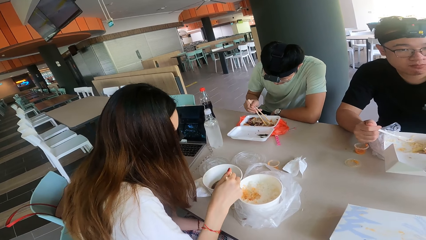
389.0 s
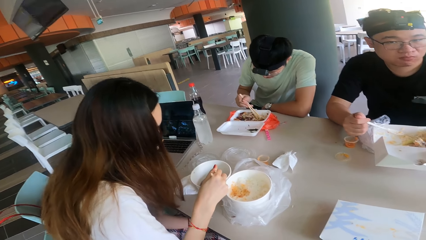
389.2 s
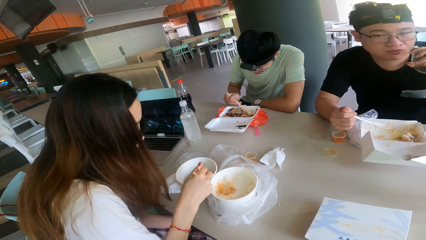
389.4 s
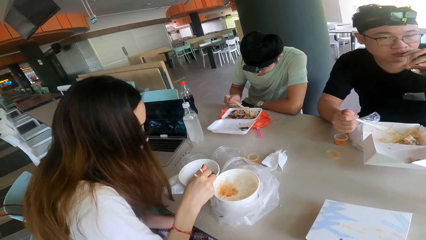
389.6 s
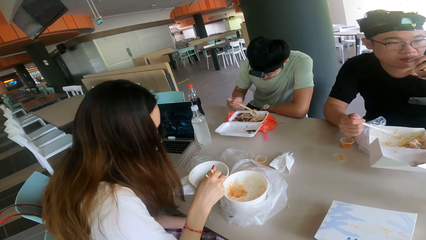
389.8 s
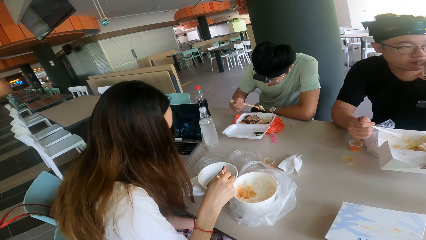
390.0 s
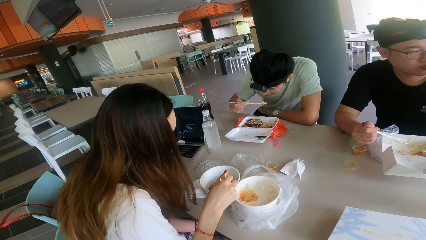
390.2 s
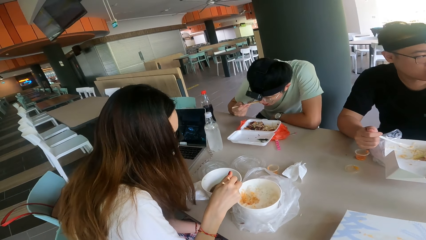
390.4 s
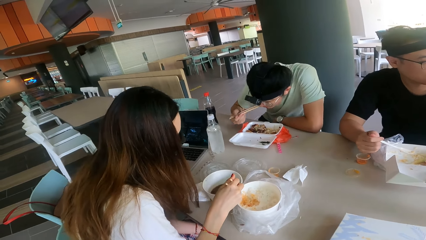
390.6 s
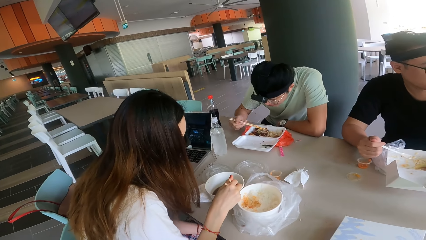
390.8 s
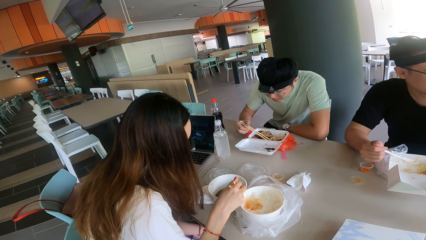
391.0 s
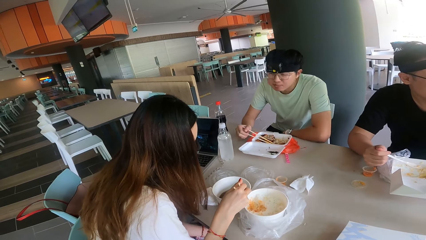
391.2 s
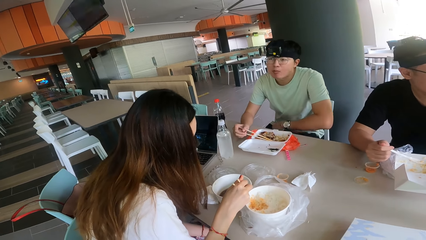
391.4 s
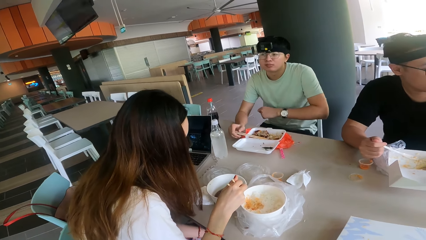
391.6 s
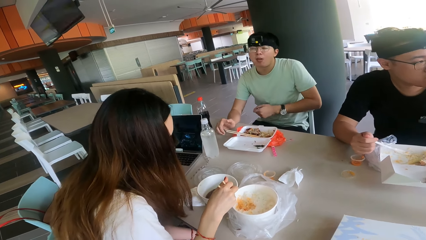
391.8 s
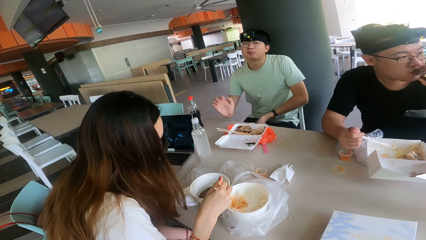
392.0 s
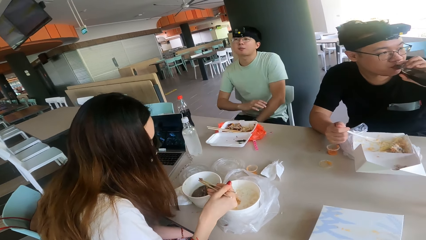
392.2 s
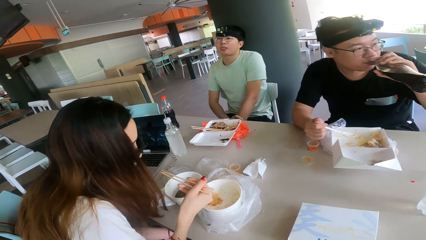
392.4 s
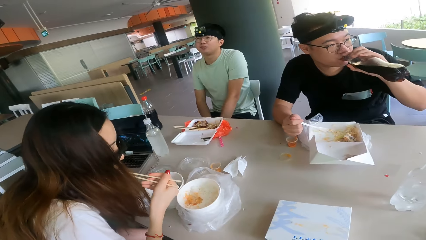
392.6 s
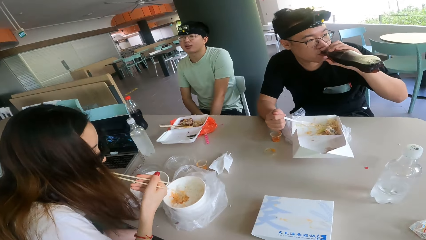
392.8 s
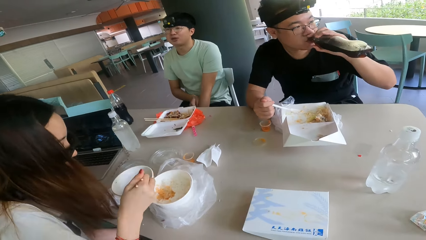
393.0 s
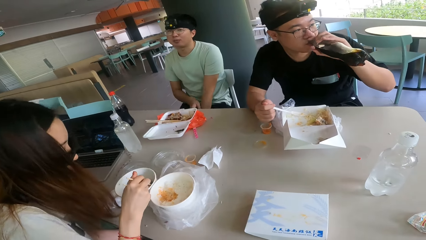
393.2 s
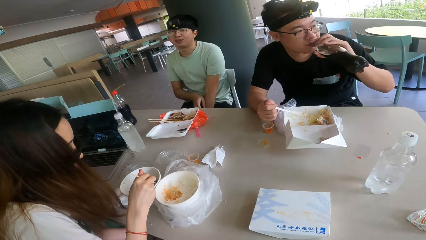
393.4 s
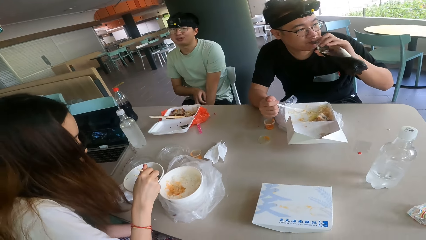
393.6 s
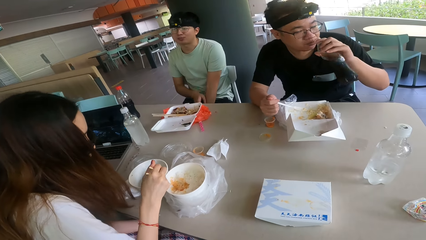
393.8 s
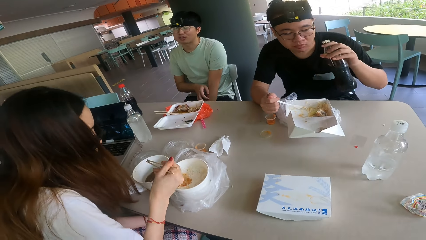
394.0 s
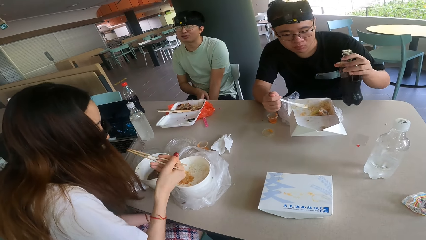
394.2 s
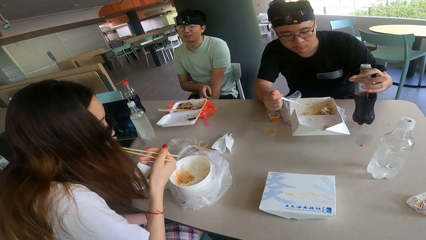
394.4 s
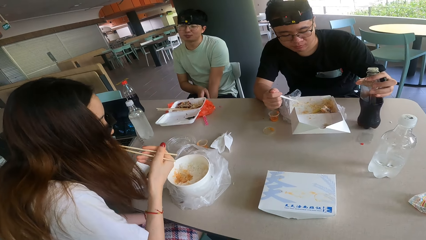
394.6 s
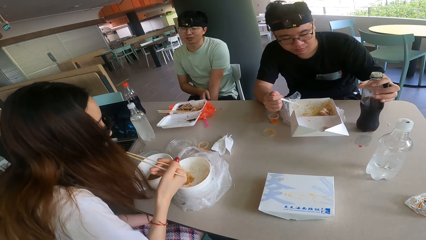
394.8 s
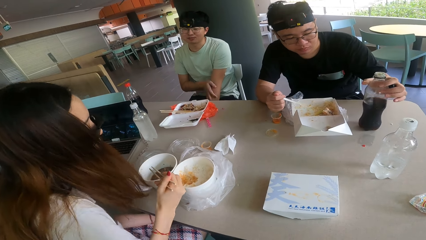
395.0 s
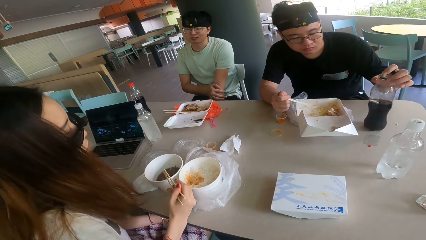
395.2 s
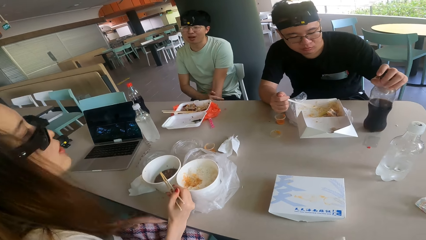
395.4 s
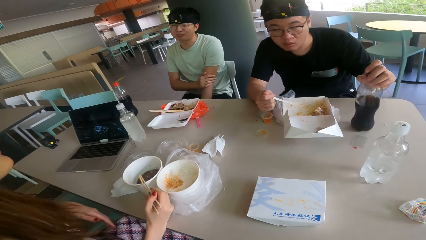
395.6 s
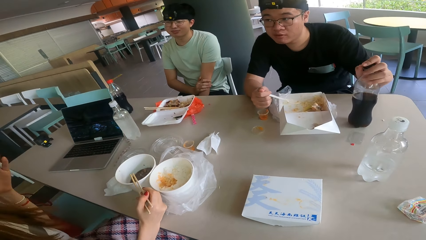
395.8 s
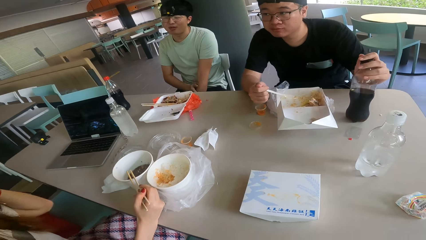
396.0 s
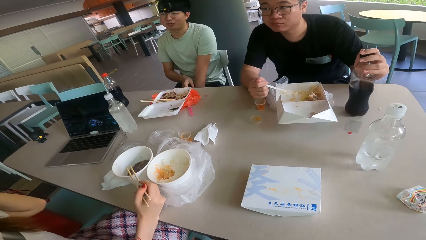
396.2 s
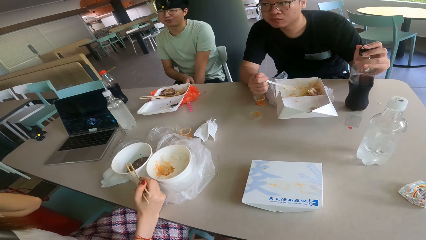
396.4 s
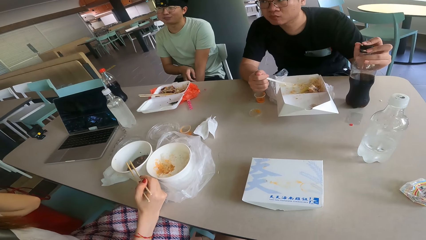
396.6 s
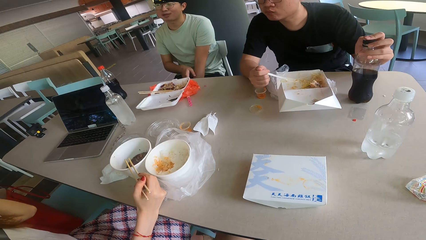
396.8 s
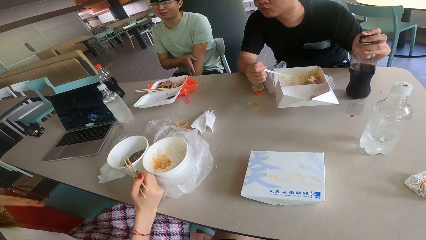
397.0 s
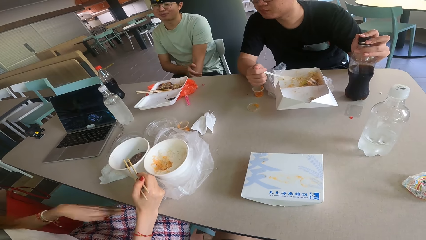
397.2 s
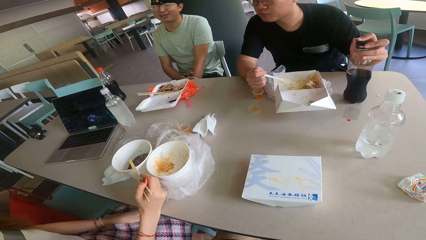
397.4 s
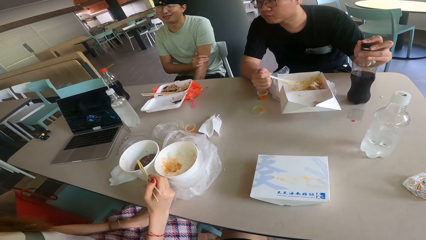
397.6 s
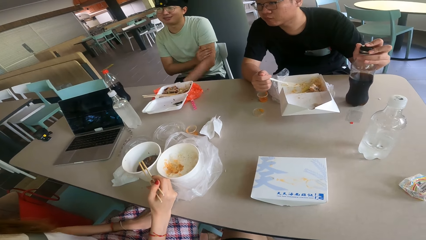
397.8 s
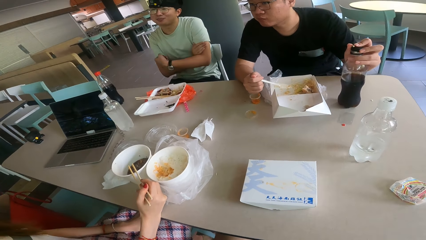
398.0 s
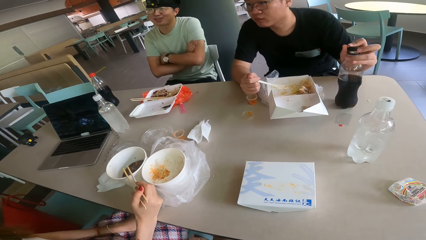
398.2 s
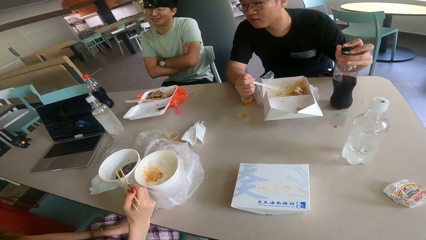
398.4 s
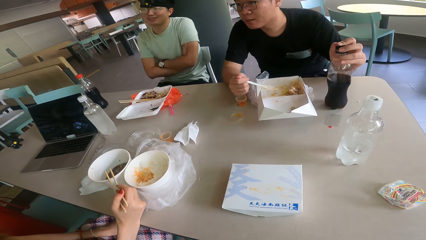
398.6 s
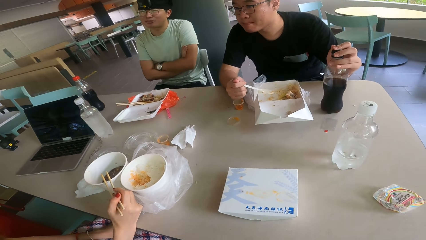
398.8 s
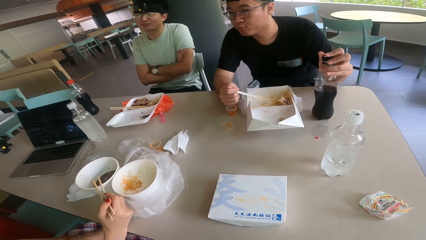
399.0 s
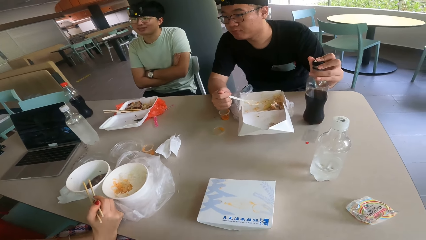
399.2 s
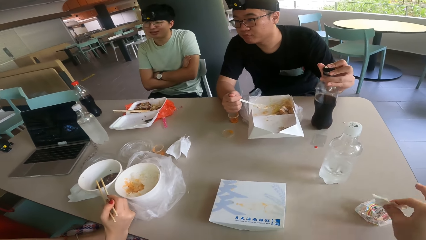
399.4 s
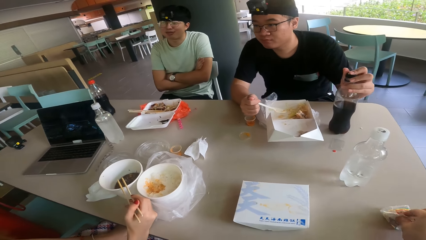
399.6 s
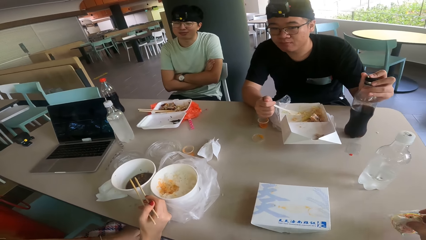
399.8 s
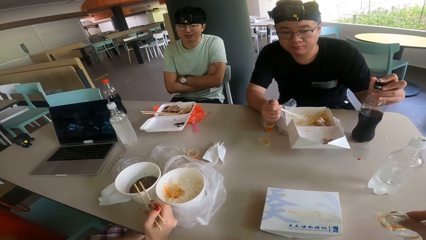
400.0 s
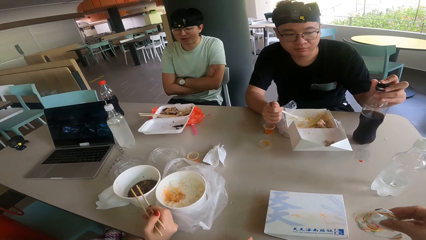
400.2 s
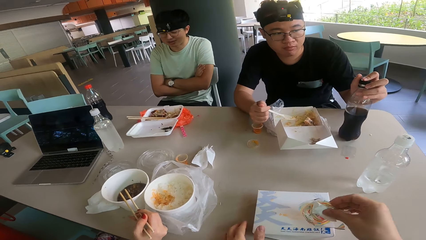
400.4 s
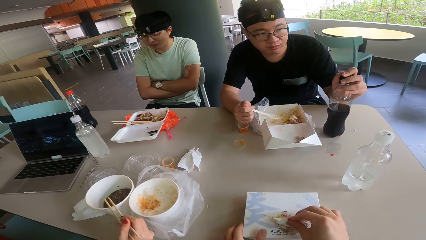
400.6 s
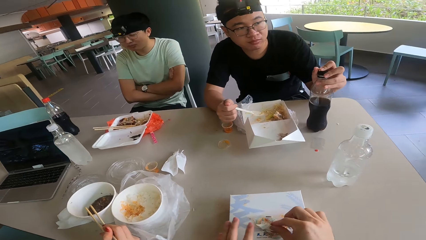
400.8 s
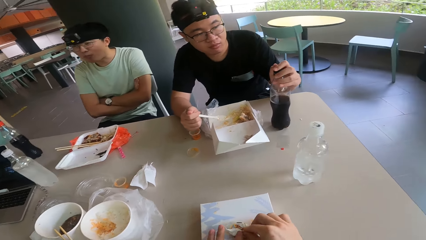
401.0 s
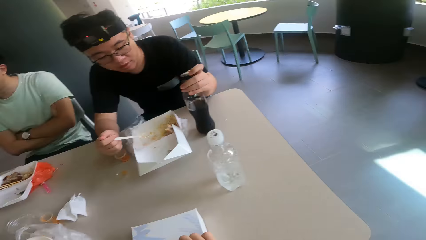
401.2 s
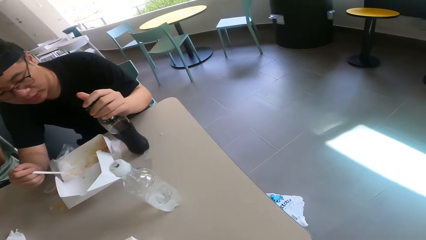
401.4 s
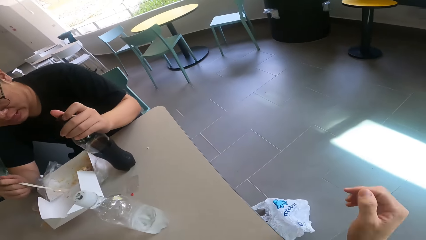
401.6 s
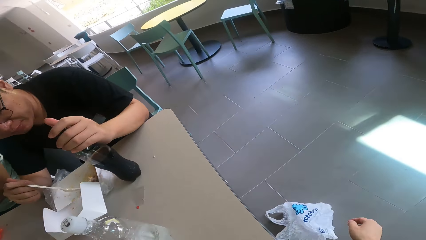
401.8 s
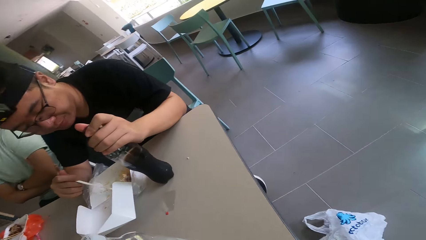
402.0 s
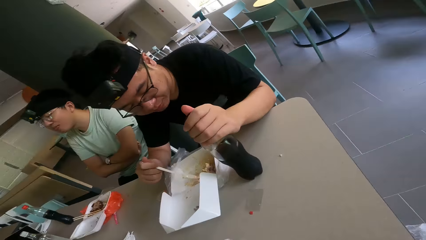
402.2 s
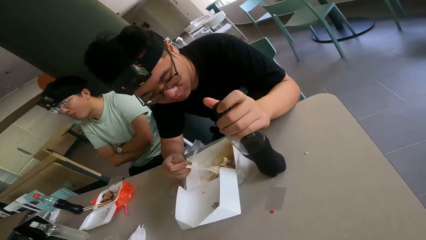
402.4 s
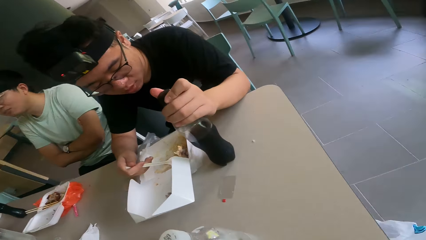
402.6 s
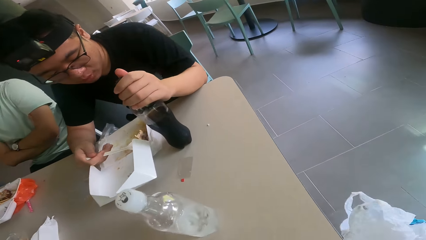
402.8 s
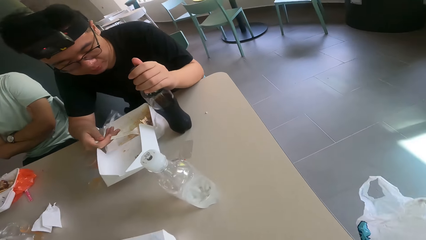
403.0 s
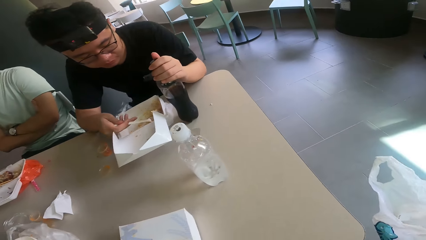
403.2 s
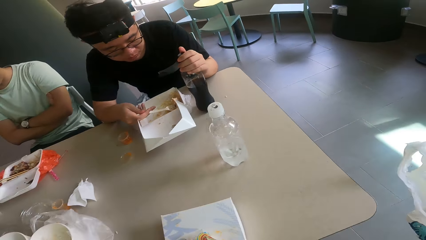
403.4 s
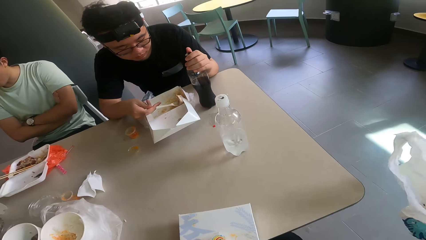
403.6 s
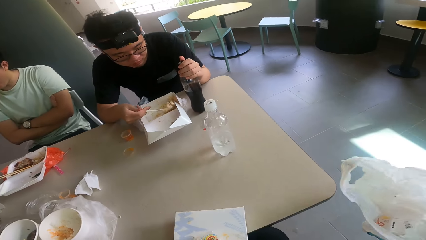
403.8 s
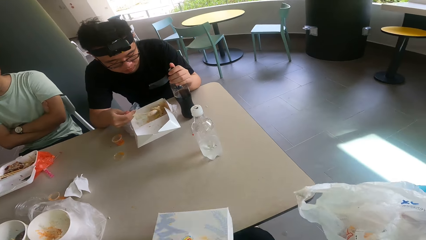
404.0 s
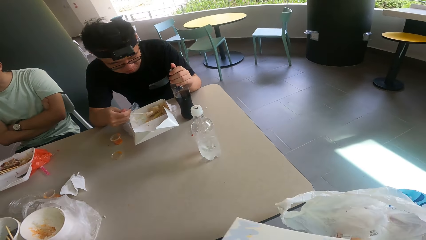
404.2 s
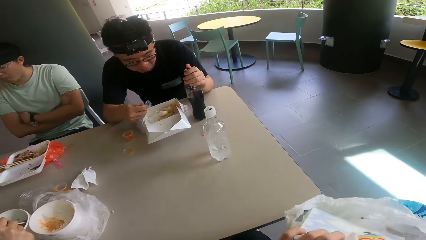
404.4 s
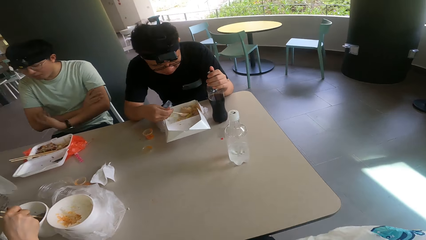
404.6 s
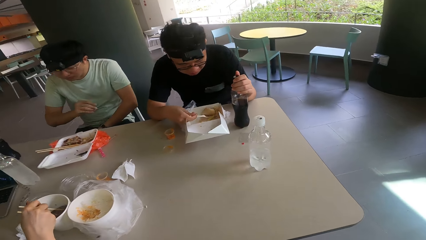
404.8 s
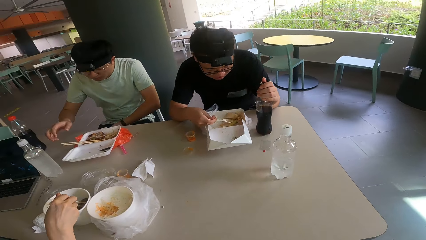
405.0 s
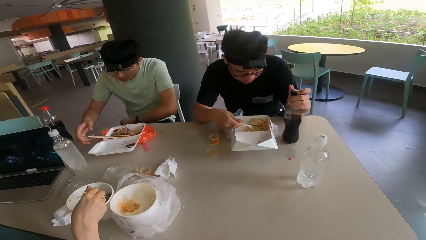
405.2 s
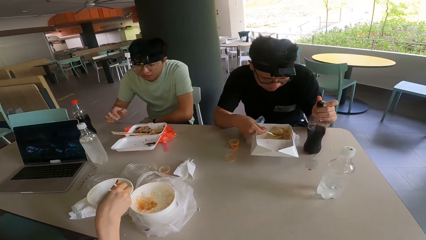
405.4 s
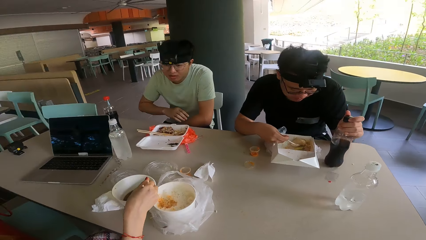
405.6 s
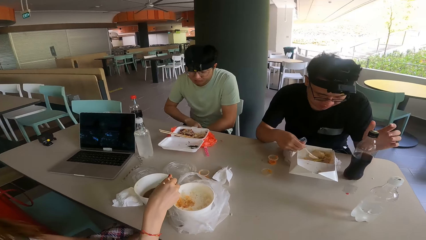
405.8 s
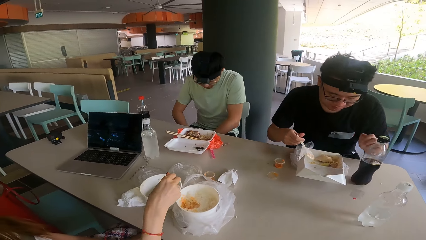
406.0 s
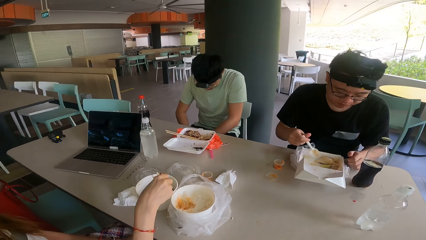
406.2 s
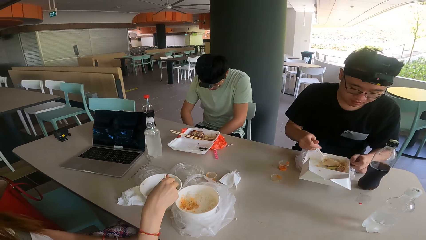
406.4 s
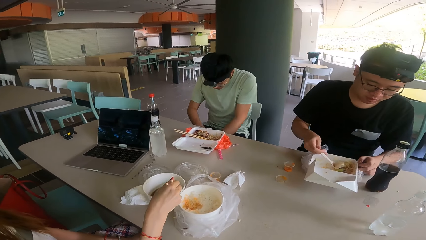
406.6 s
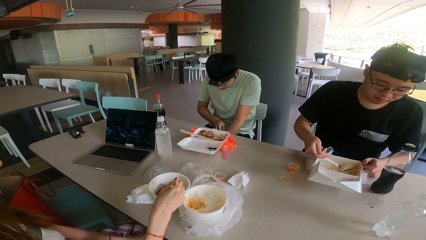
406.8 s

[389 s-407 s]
A man eats food. A woman responds to the camera wearer. The camera wearer talks to the woman. Another man drinks juice. A third man talks to the woman. The woman talks to the camera wearer. The camera wearer picks a paper on the table and puts the paper on the package. They look around. They pick a polythene bag. They hold the paper. They pick the package on the table and put the package in the polythene bag.
